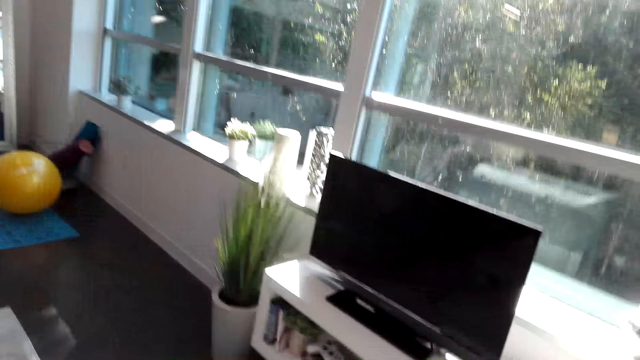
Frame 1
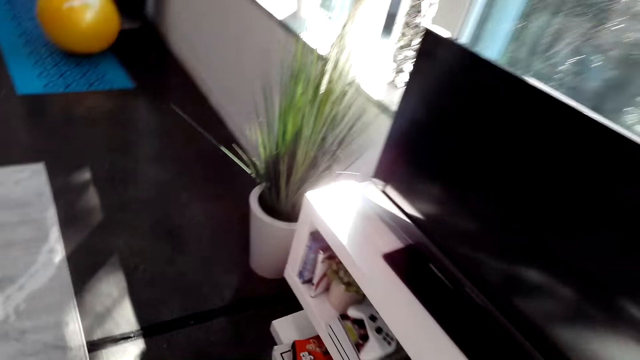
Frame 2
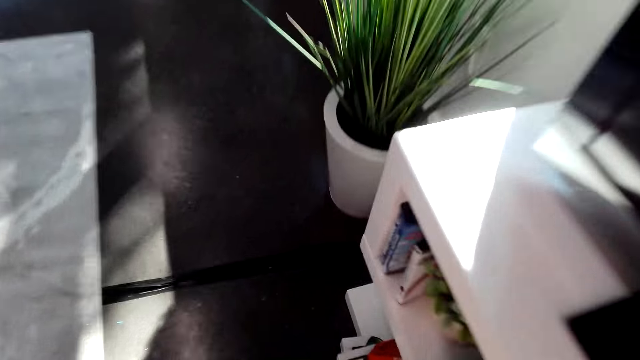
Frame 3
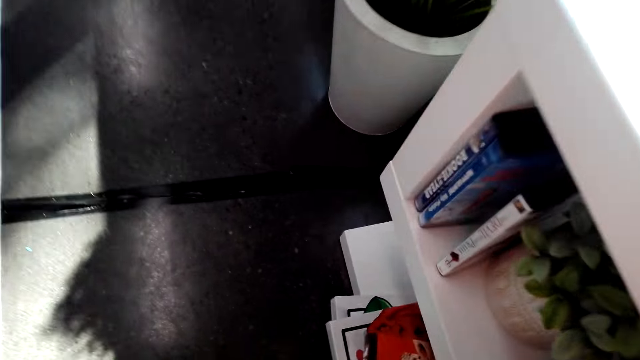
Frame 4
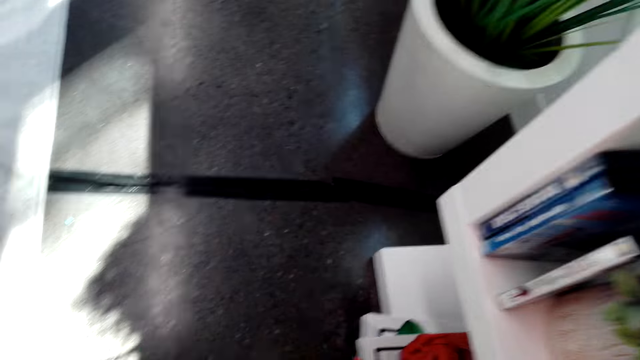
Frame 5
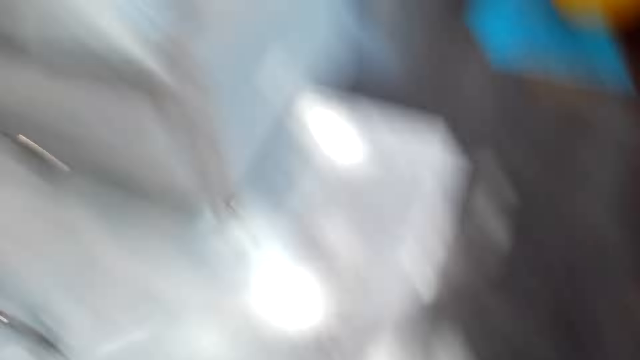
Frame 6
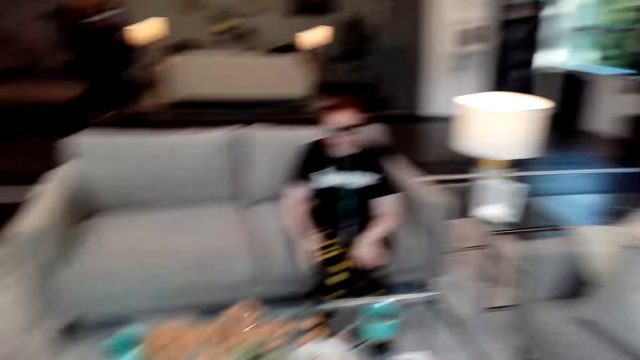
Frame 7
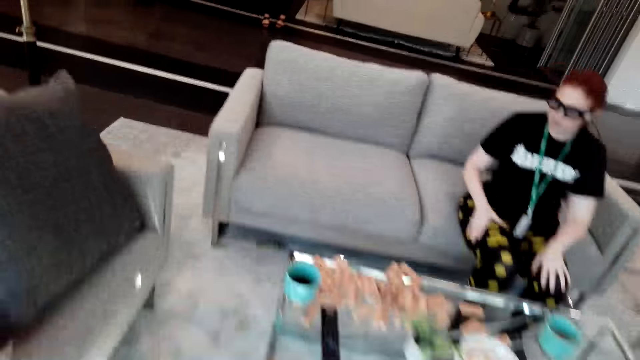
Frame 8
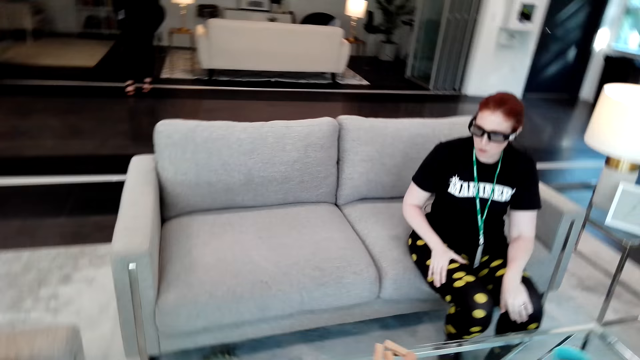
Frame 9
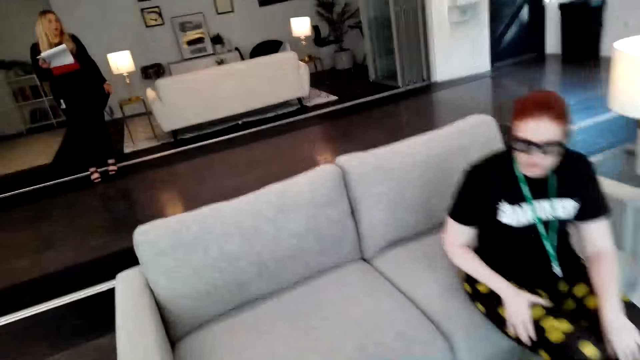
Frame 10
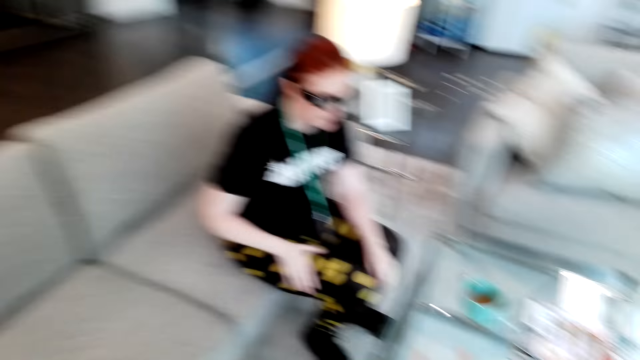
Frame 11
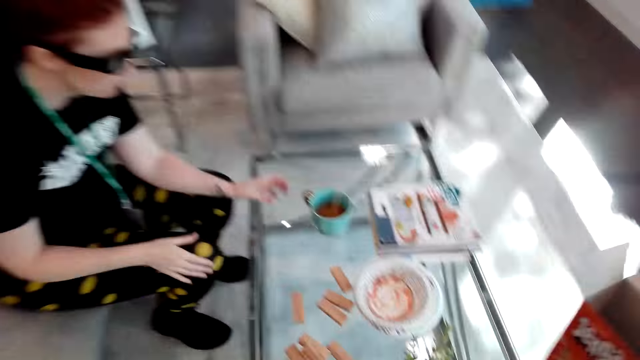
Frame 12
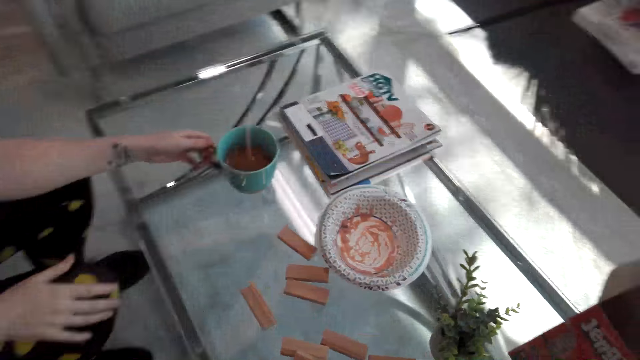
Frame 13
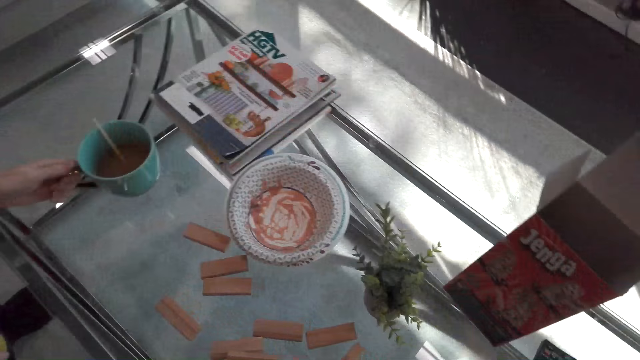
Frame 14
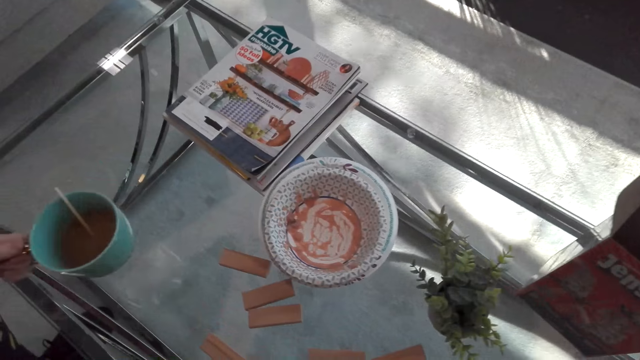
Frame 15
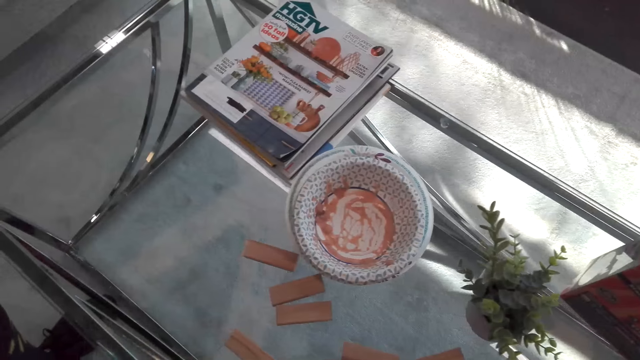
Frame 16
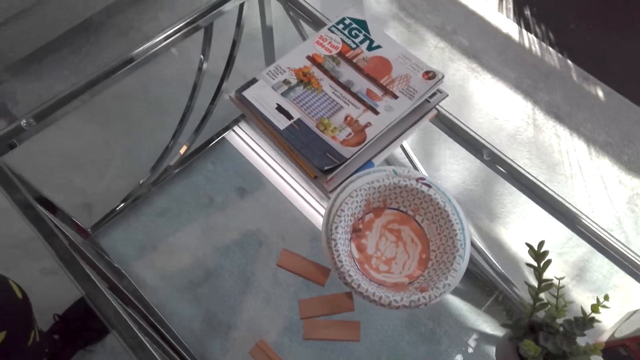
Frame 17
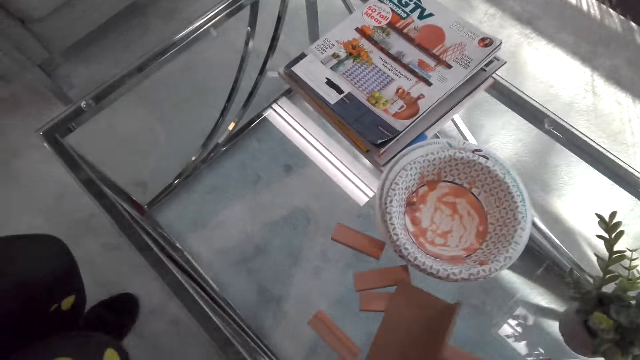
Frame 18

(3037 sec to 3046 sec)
The camera wearer walks toward the TV in the house. They pick up the box. They turn around. They walk to the table. They play the Jenga game. A lady picks up a mug. The camera wearer looks at the table.

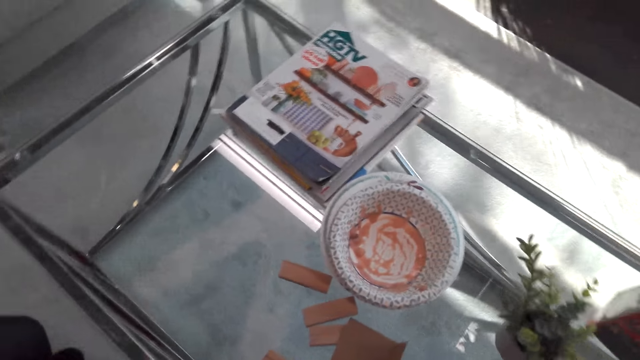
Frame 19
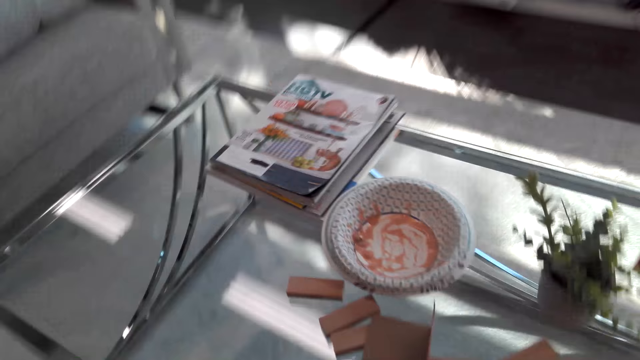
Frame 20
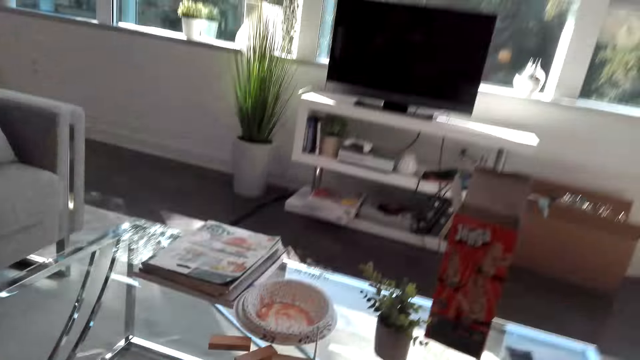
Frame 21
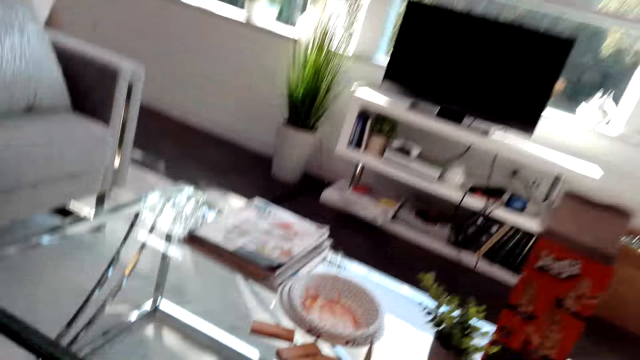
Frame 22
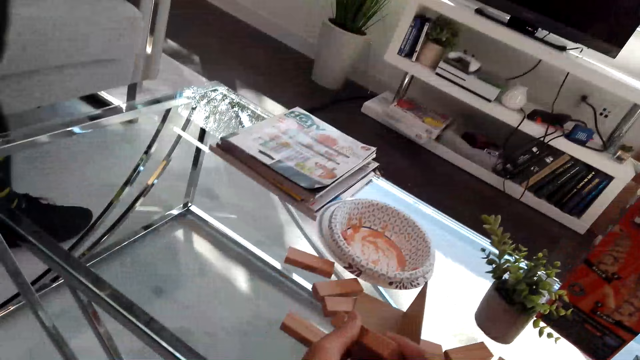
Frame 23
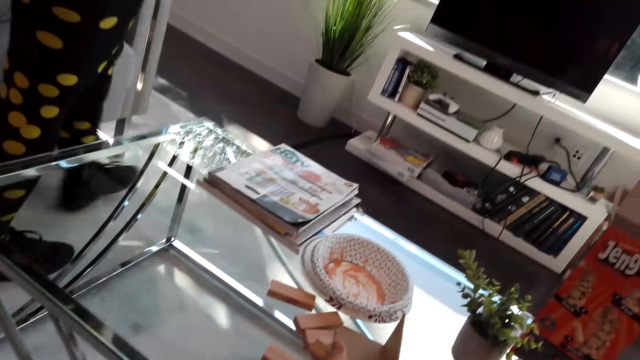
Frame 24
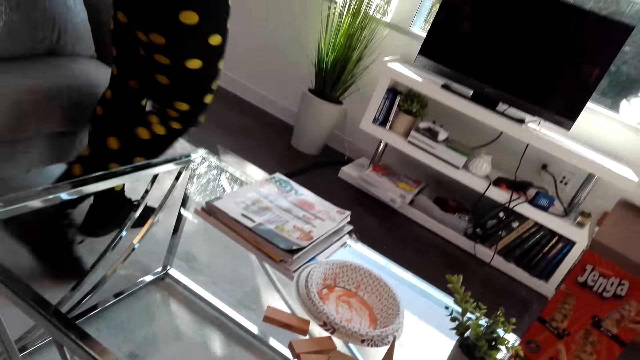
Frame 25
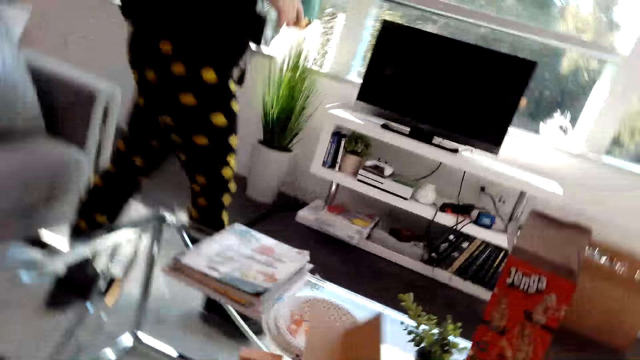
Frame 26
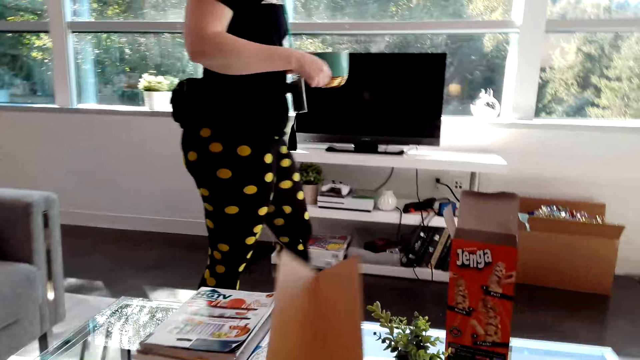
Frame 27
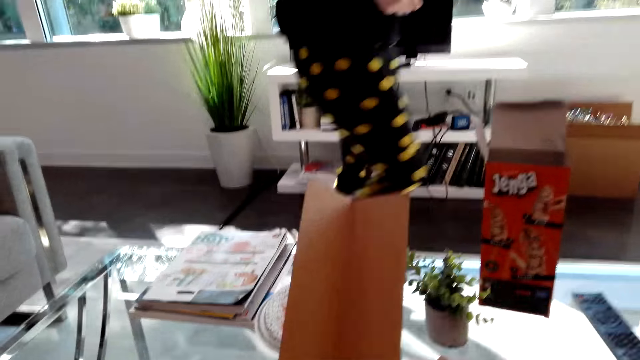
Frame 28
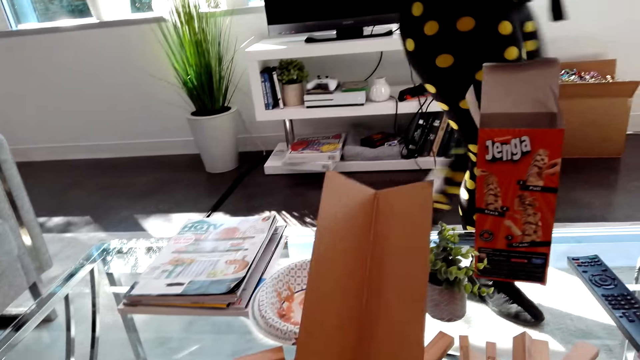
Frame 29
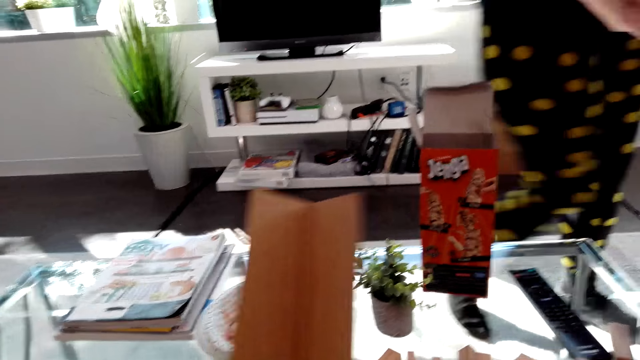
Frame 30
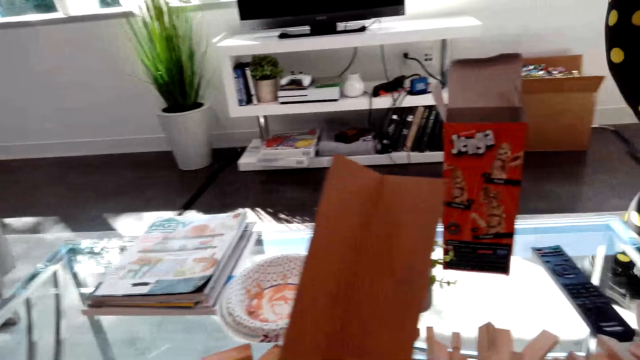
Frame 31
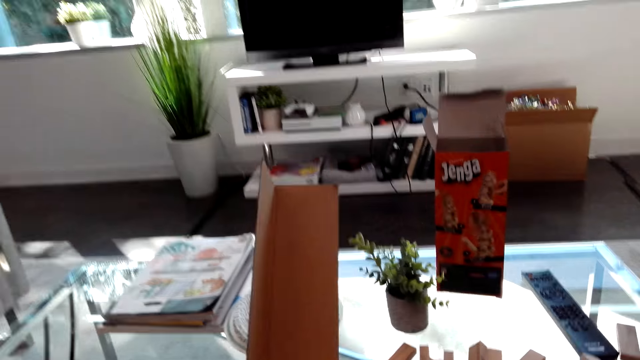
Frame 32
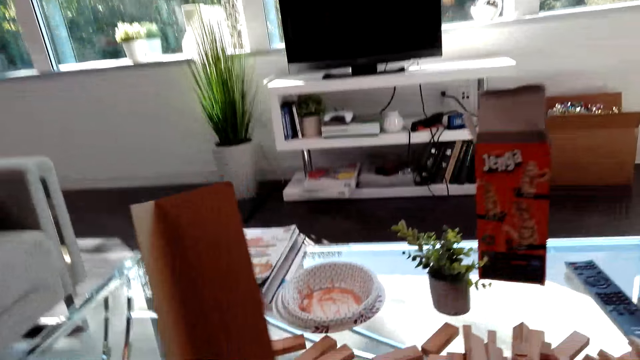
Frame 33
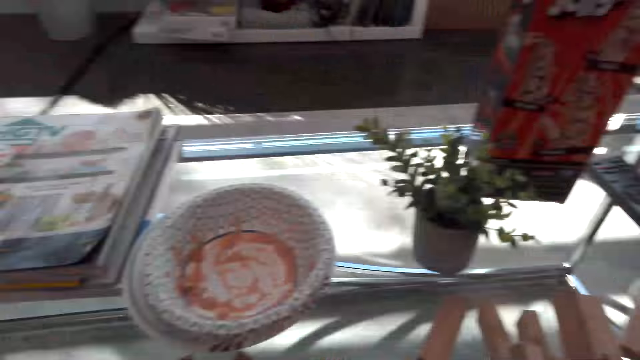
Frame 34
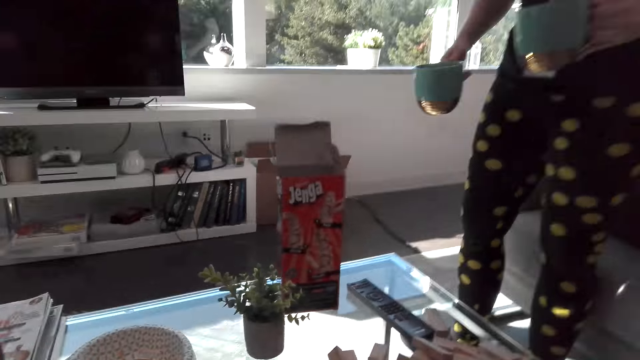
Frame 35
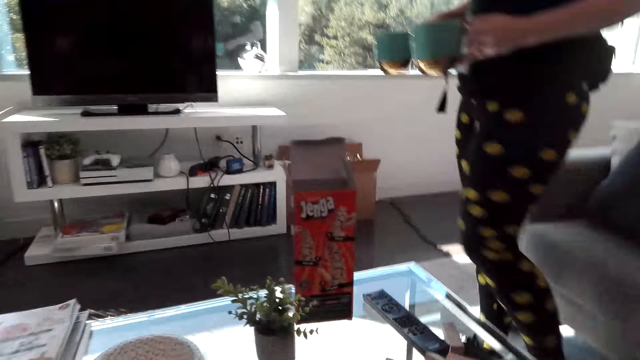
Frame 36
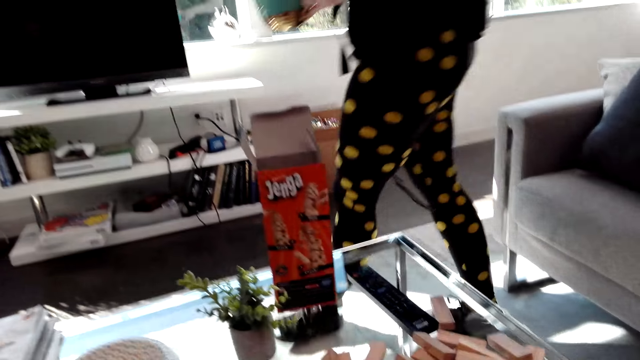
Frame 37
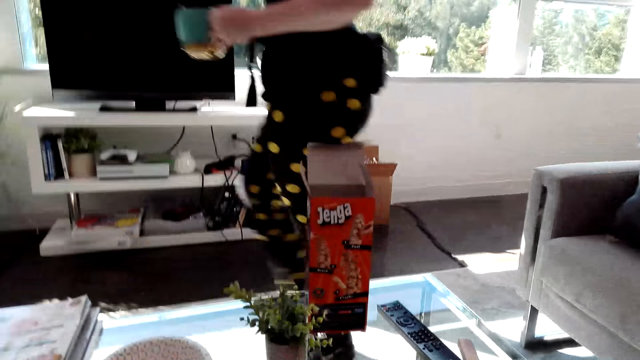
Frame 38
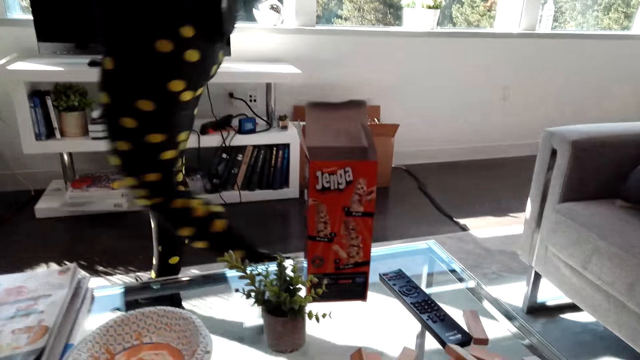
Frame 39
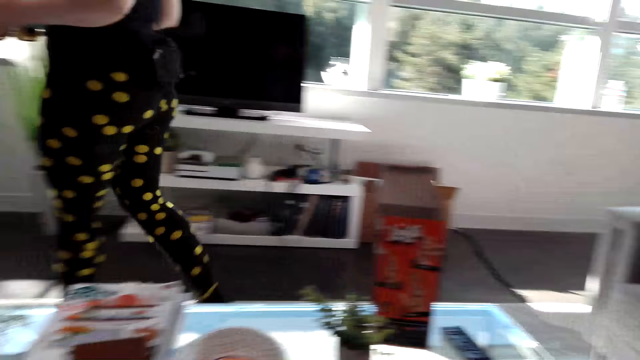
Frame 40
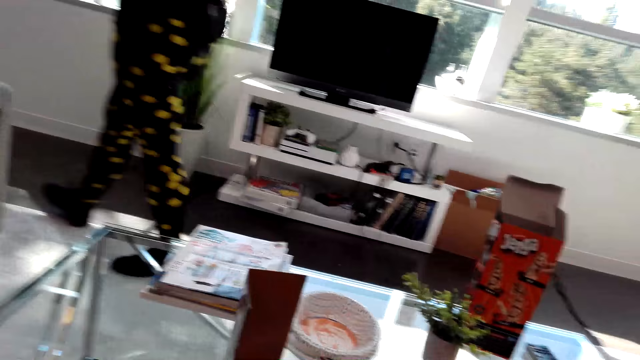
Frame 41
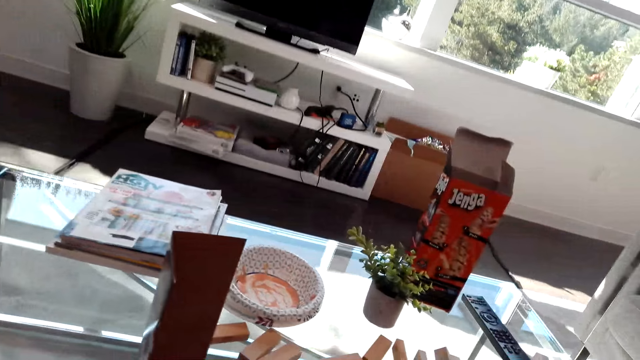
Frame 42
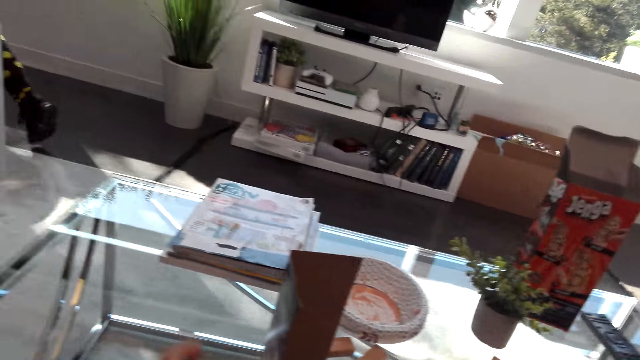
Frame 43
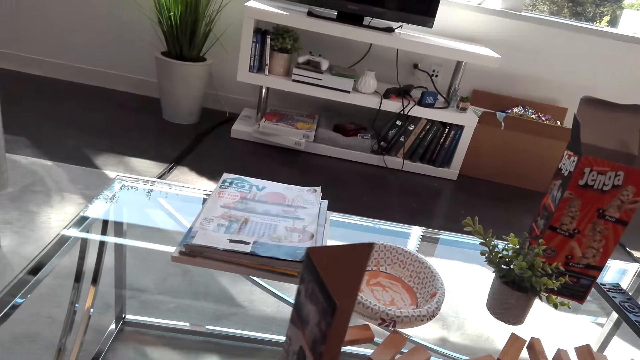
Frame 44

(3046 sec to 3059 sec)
The camera wearer puts the box on the table. They look at the box. They hold the puzzle piece. A woman walks in the room. The camera wearer holds the box. The woman holds the cup. The camera wearer looks at the box. The woman walks beside the table.
